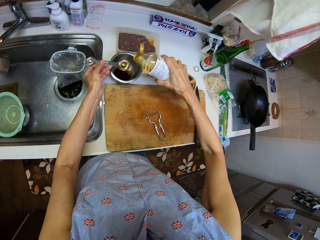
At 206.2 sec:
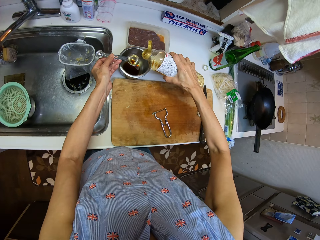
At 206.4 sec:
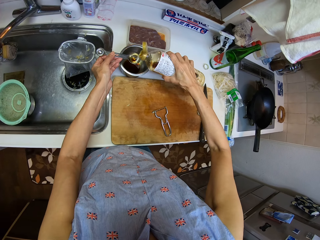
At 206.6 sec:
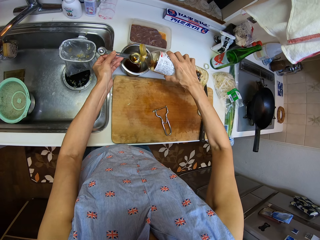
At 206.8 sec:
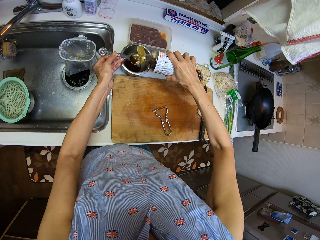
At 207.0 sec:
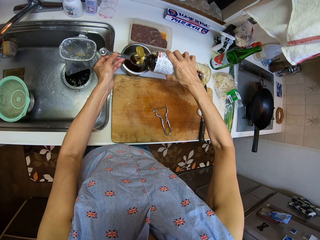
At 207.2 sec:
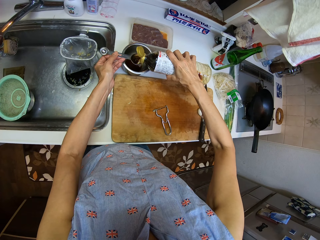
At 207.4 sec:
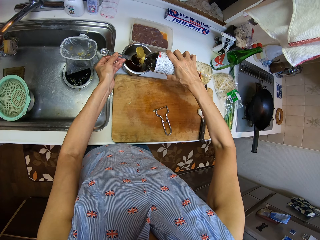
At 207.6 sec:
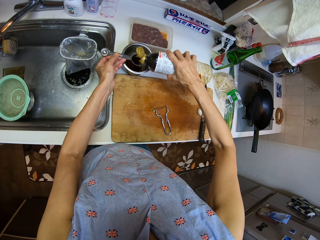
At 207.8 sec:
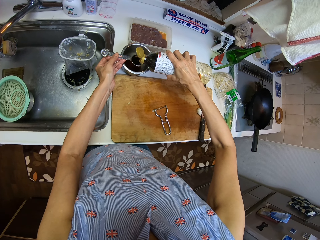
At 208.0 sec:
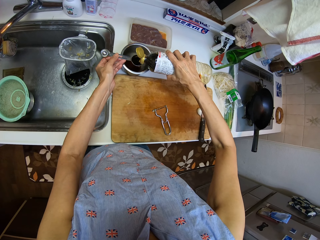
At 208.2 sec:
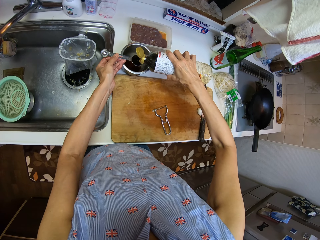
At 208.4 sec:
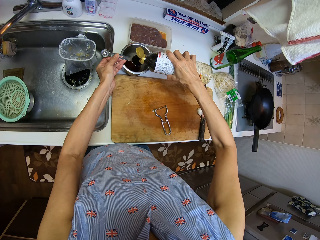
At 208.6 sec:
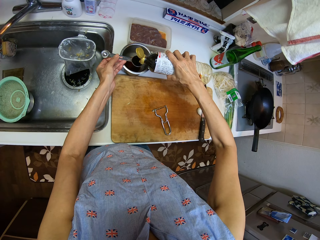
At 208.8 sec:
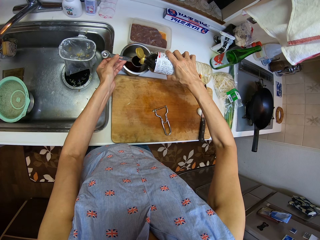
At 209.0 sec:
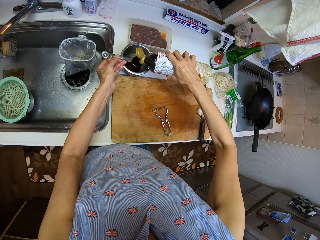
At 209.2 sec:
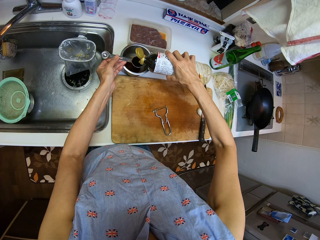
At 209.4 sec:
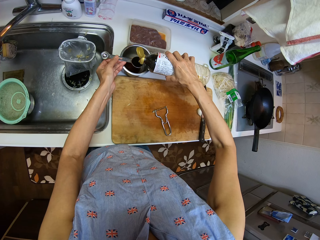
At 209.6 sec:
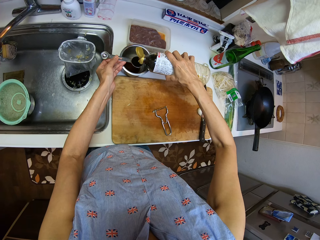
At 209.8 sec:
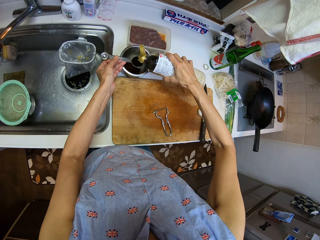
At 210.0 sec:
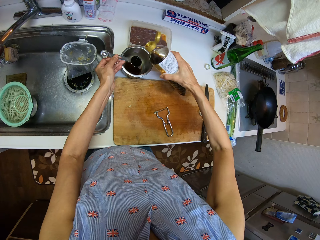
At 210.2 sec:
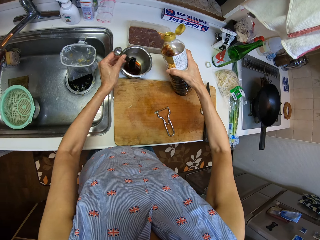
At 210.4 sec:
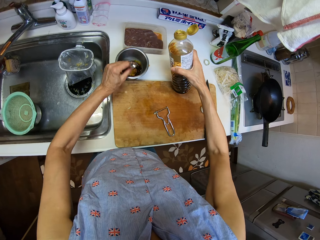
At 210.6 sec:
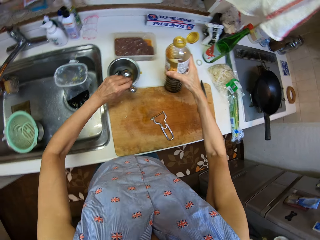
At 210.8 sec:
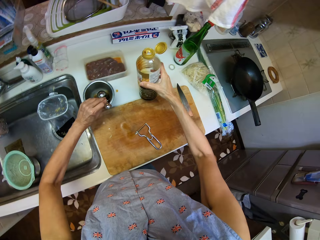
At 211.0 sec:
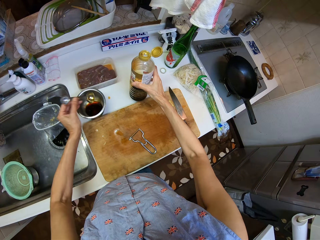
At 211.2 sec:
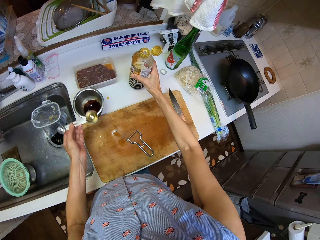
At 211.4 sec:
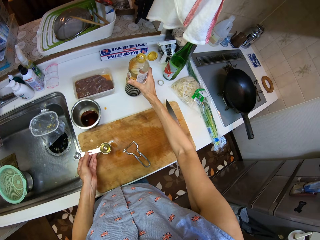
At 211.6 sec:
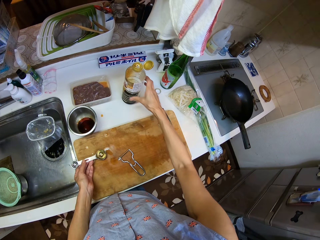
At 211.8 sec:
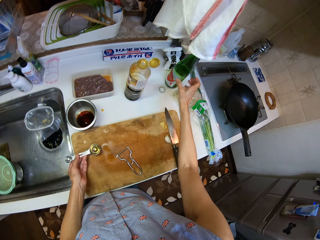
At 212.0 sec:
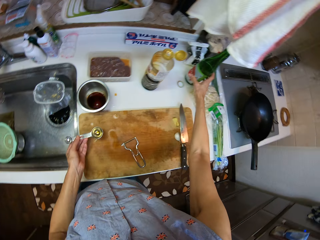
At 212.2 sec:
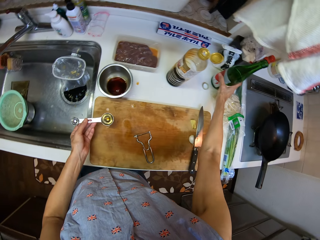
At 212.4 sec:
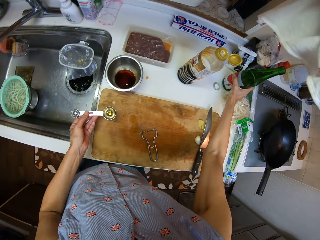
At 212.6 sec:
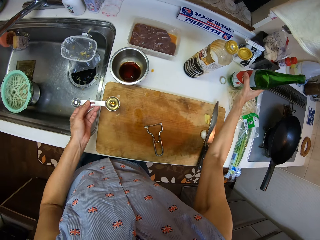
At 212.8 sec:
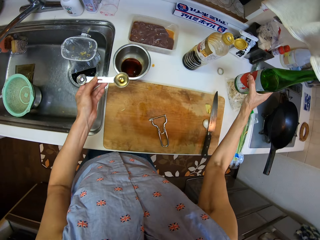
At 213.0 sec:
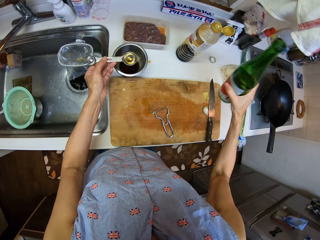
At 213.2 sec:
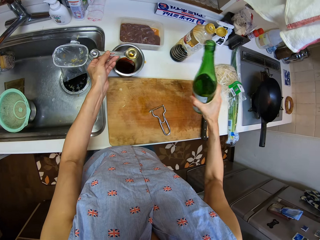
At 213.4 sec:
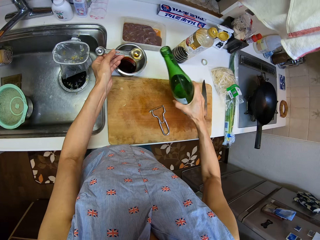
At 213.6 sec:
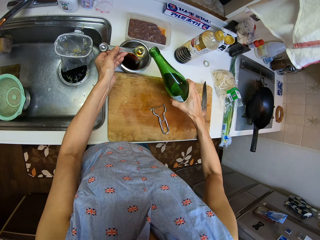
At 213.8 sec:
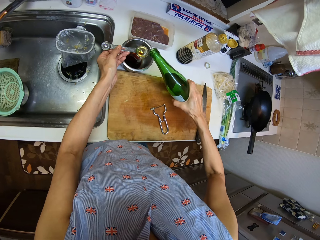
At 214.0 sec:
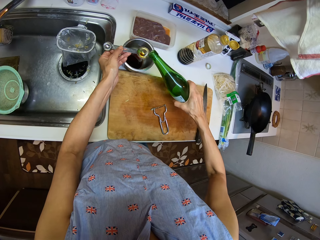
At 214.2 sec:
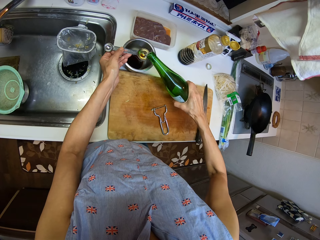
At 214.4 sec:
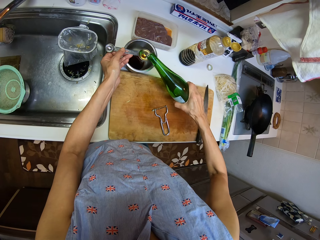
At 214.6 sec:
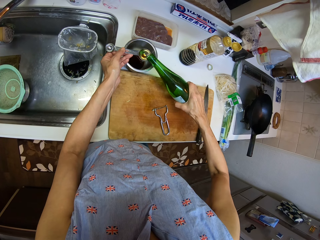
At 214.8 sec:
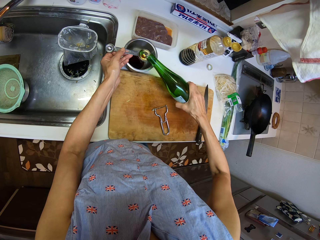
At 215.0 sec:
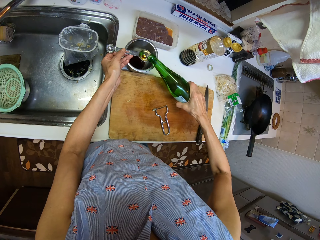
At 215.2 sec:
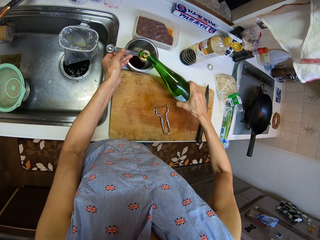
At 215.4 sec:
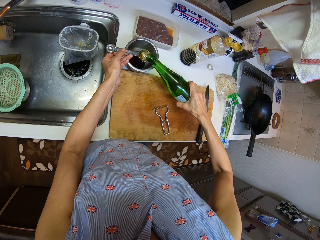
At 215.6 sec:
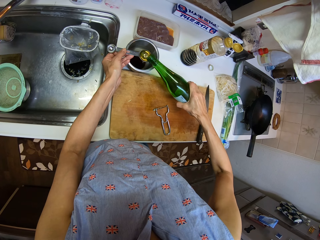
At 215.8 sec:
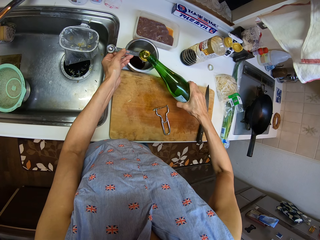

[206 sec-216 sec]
The camera wearer pours something in the measuring spoon. They pour the oil in the spoon into the plate or cooking pot. They drop the bottle on the counter or sink. They take another bottle from the counter. They pour the oil into the spoon from the bottle.

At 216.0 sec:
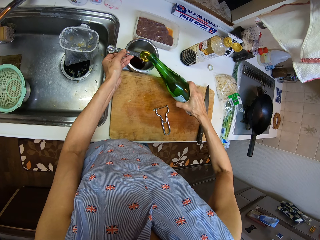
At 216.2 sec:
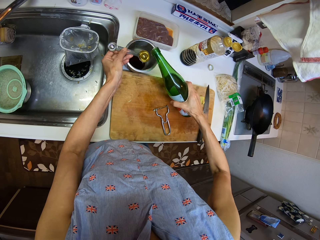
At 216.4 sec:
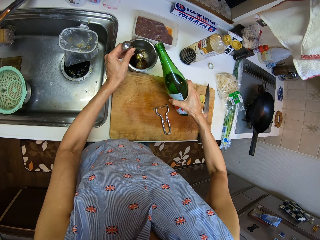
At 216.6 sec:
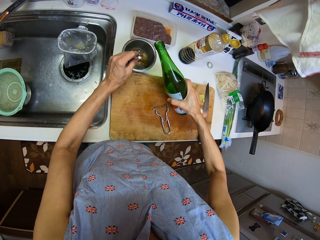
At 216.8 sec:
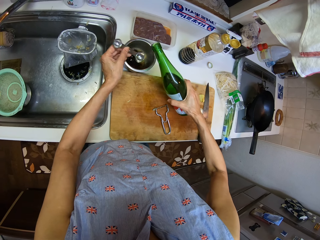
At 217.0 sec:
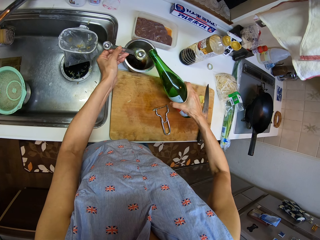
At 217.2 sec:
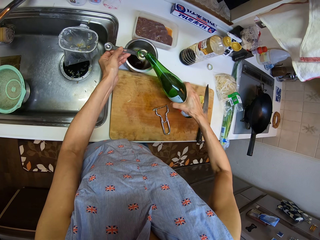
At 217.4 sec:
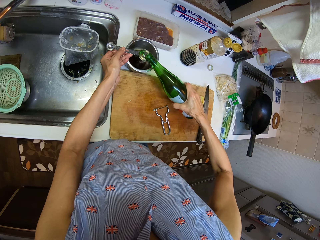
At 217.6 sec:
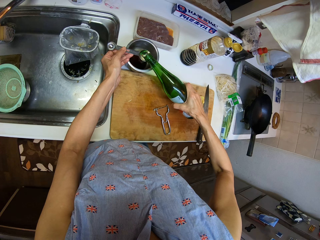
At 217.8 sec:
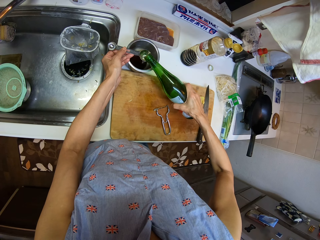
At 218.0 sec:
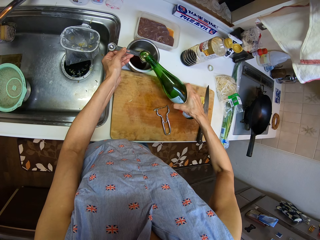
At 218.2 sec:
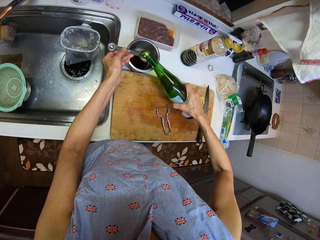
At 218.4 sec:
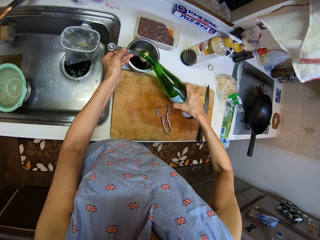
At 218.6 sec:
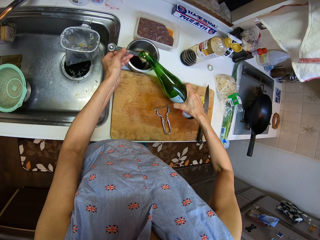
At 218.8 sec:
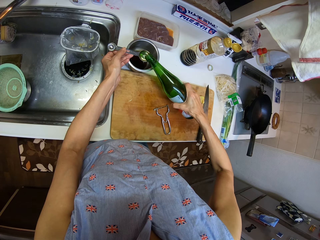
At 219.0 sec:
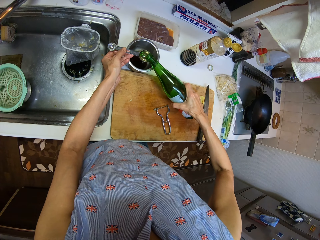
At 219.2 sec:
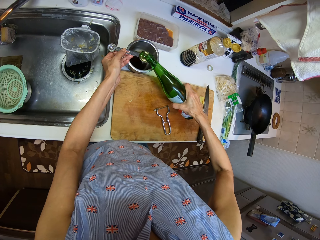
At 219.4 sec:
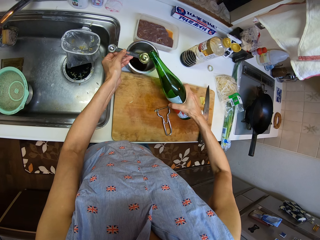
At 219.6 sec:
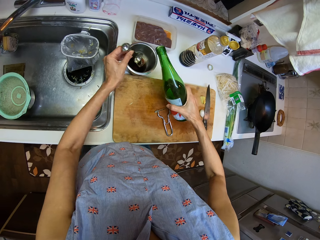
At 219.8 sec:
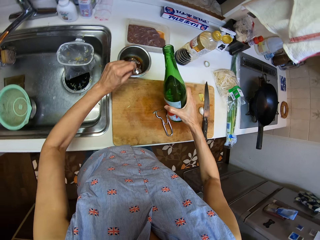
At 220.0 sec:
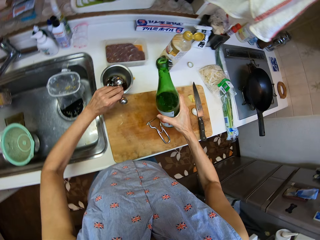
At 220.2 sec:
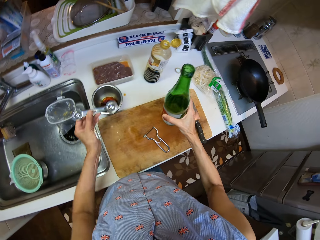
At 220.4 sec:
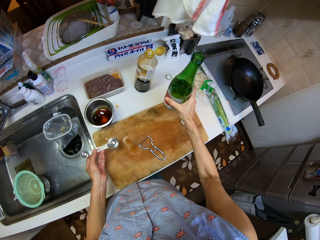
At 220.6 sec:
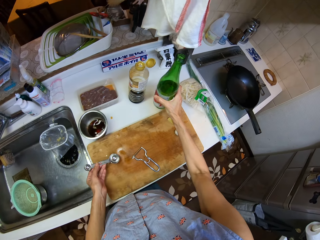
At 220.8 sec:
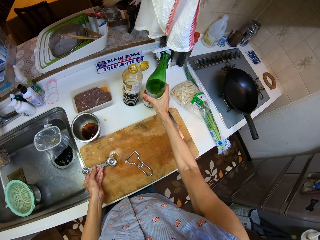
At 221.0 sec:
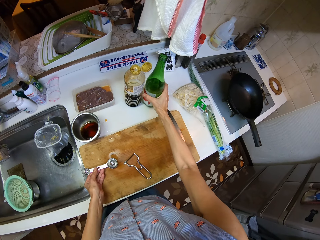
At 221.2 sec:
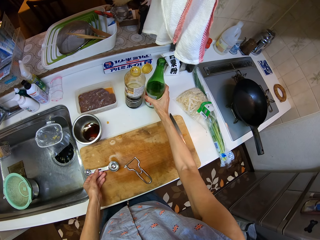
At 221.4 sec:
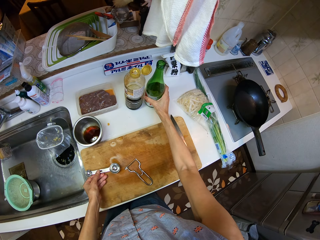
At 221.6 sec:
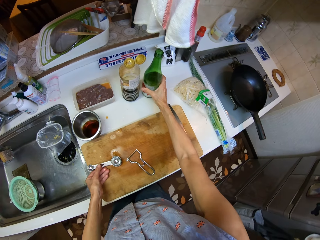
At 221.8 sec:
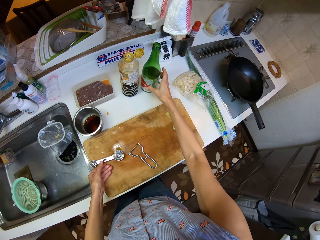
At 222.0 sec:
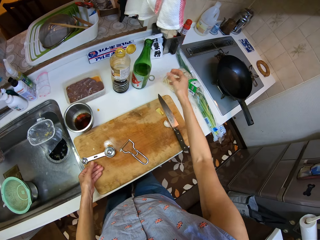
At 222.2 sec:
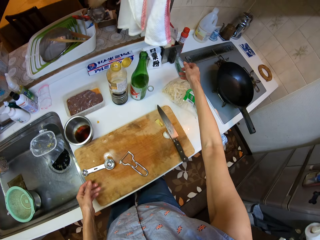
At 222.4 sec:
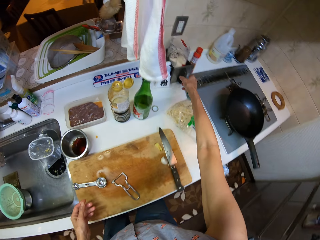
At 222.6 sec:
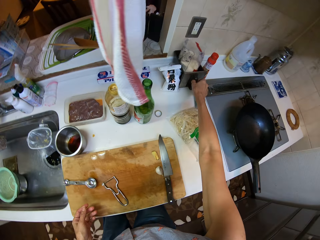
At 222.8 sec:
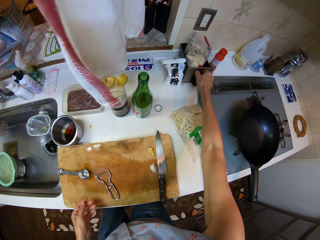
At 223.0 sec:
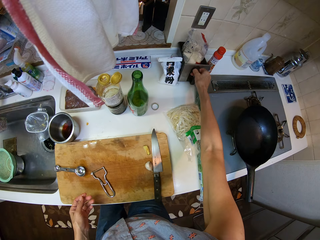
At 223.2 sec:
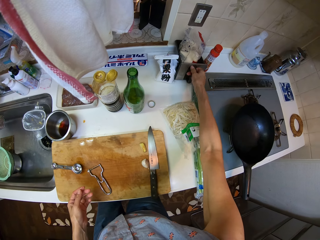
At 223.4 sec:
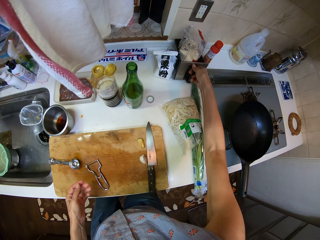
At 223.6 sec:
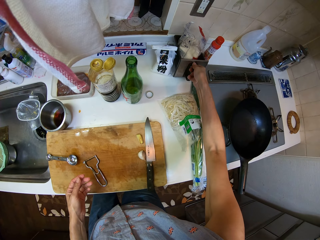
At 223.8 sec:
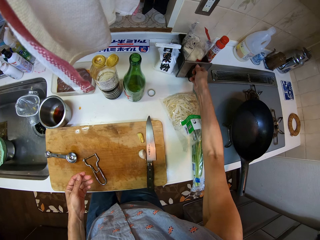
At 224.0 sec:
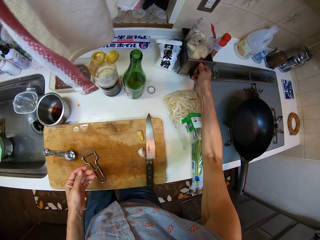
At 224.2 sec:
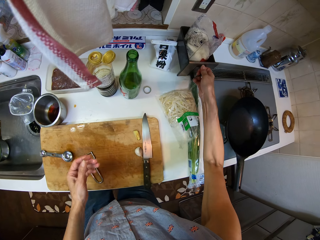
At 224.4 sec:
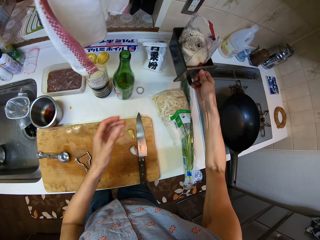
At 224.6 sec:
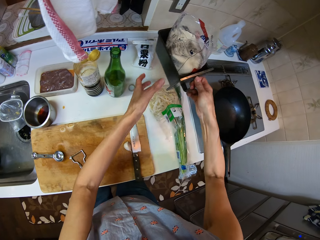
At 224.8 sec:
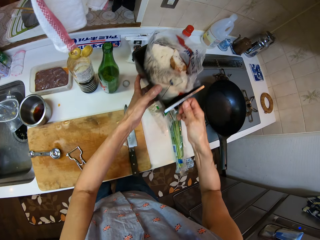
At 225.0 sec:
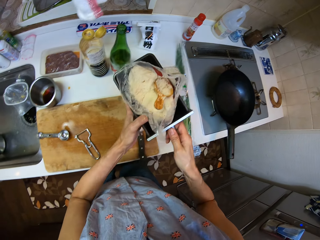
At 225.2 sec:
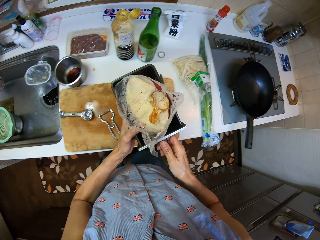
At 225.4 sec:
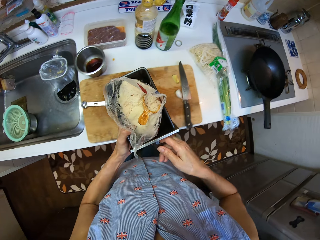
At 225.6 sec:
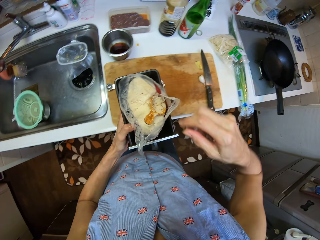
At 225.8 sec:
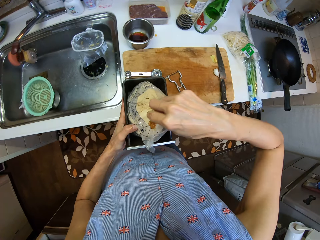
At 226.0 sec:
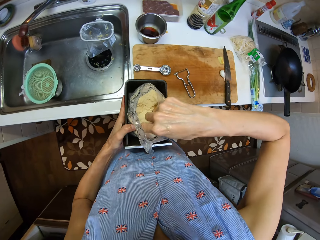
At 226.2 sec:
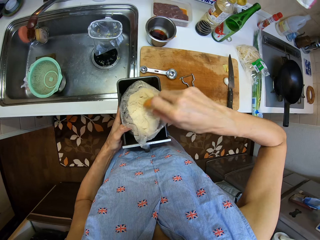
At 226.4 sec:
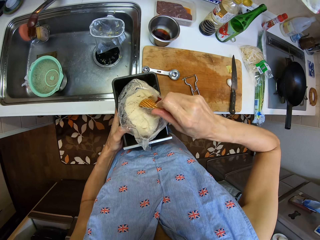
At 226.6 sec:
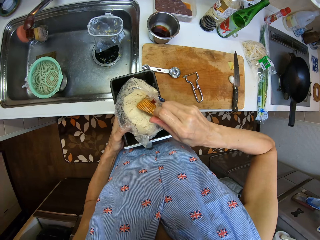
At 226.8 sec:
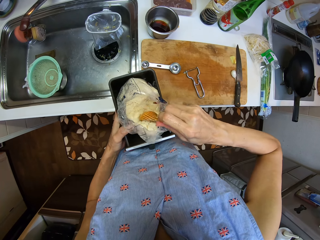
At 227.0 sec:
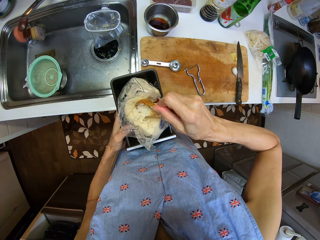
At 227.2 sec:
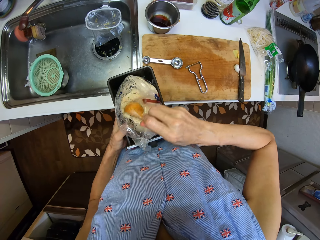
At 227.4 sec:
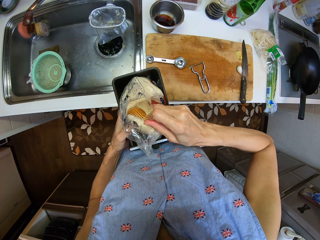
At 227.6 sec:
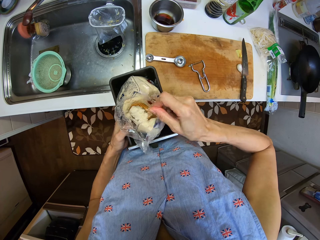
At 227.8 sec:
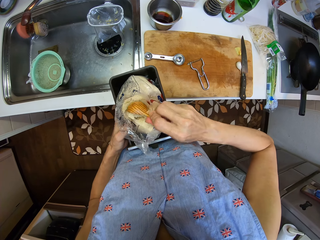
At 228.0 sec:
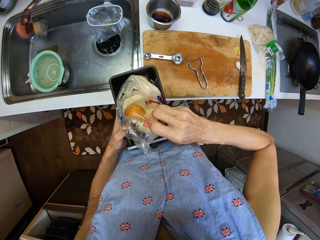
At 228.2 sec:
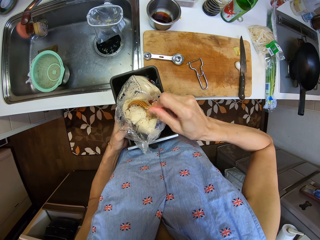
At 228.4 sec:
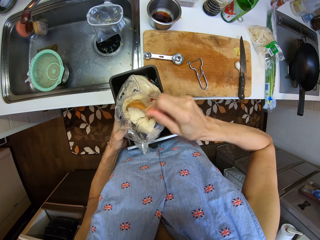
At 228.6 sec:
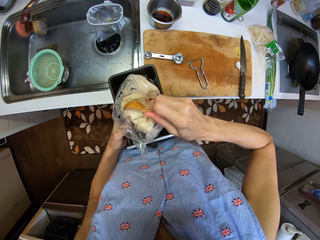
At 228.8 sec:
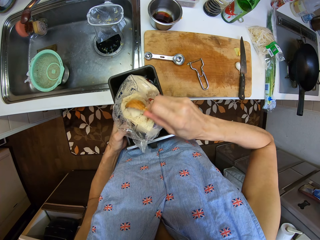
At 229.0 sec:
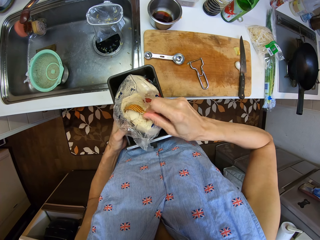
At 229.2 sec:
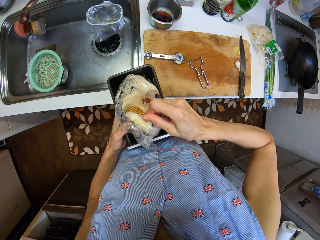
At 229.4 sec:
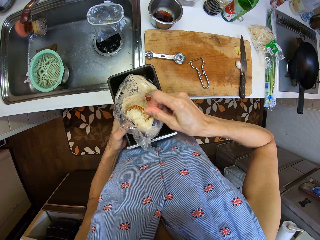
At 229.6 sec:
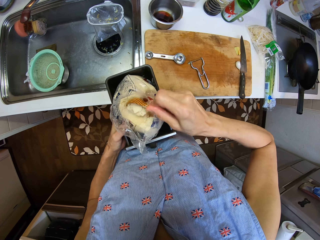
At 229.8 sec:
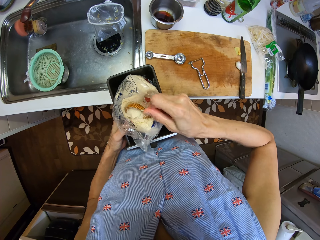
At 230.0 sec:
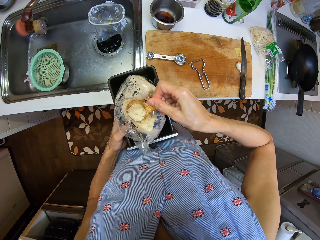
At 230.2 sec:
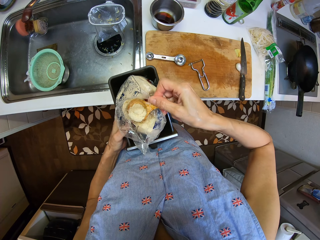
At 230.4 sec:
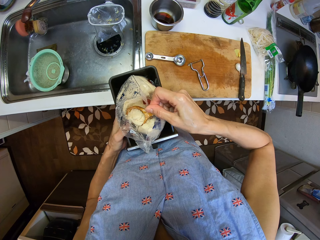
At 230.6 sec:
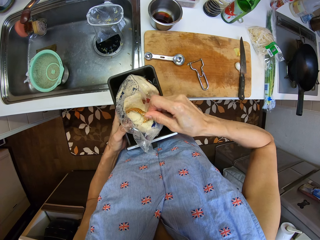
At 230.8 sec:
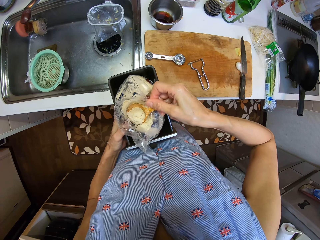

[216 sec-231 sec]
The camera wearer pours the oil in the spoon into the plate or cooking pot. They pour the oil into the spoon from the bottle. They pour the oil in the spoon into the plate. They put the bottle and the measuring spoon on the sink. They take a container or cooking fat from the counter. They scoop the cooking fat with a wooden spoon. They take a scoop of some flour from the nylon on top of the container.
